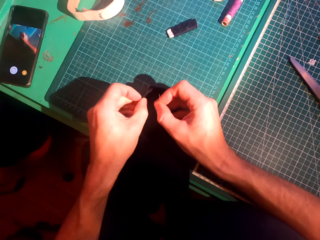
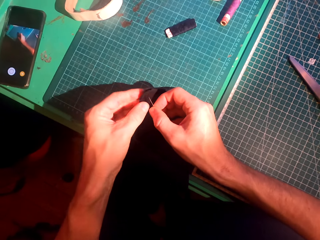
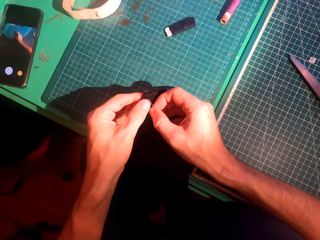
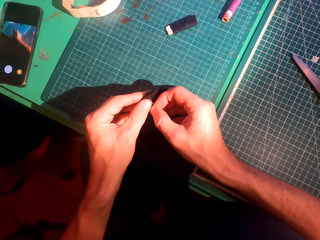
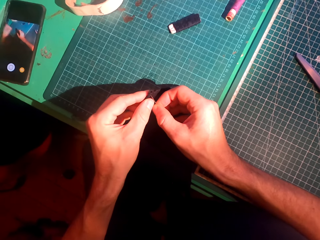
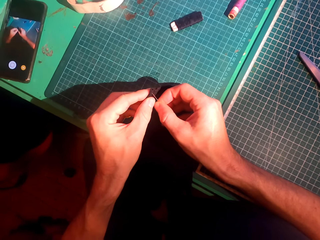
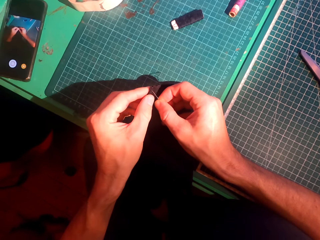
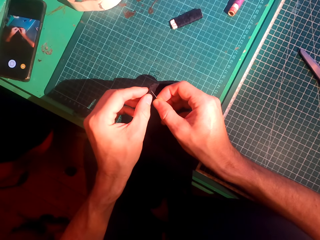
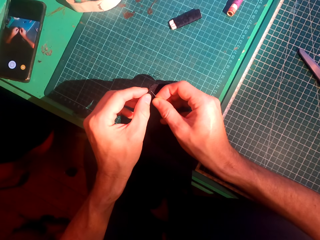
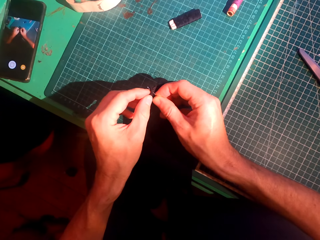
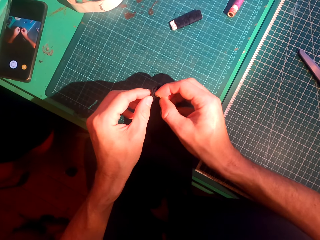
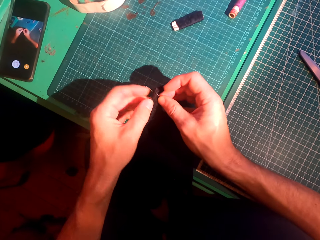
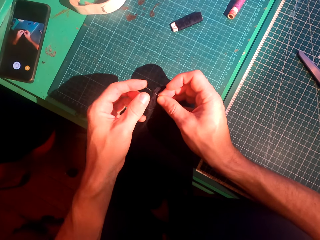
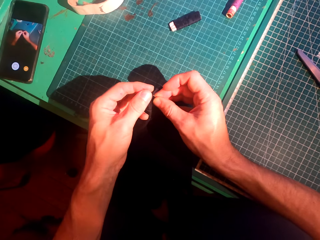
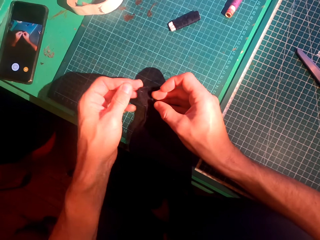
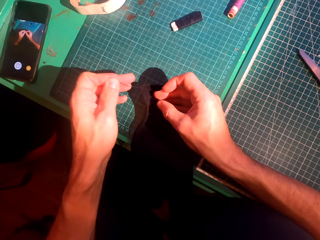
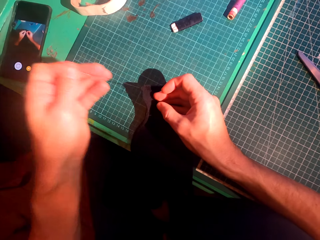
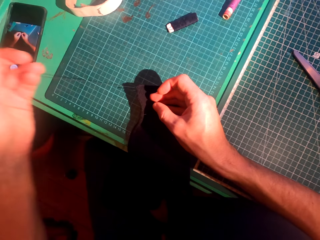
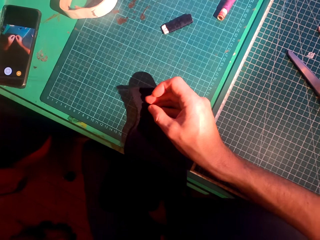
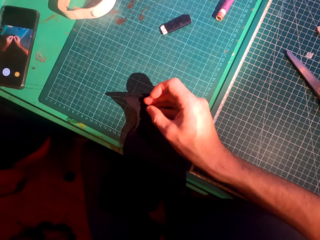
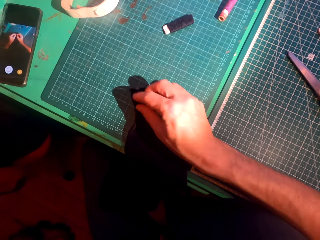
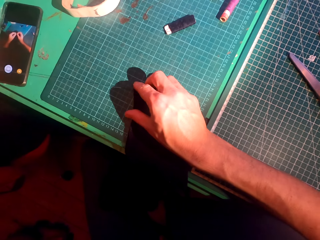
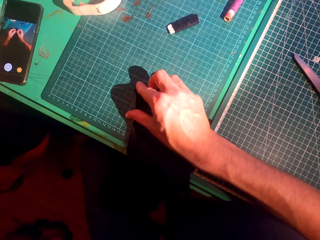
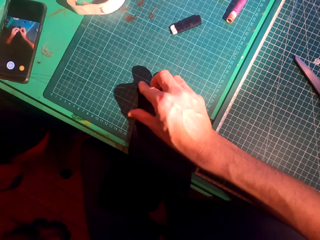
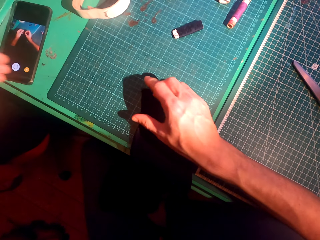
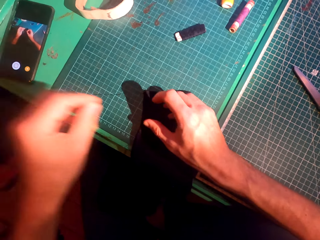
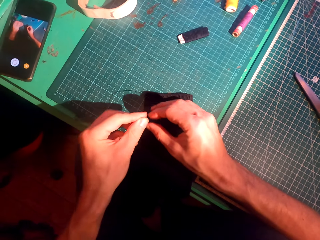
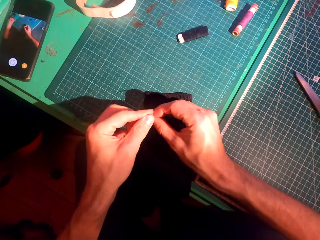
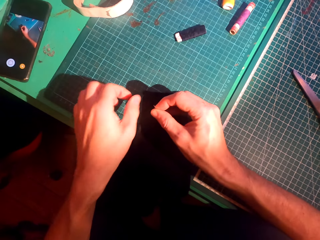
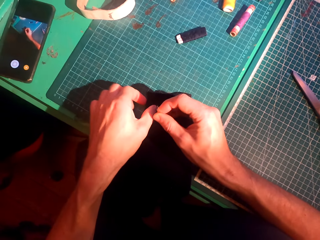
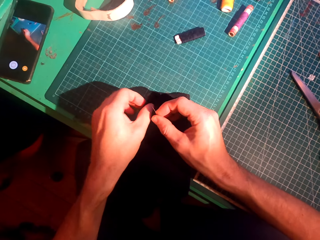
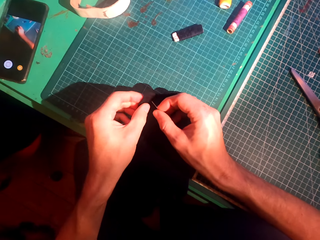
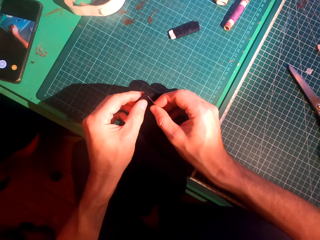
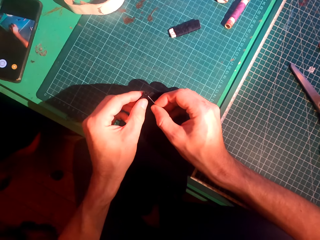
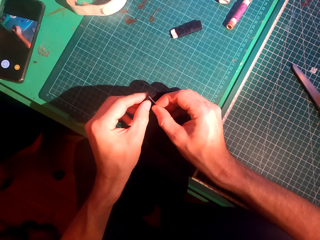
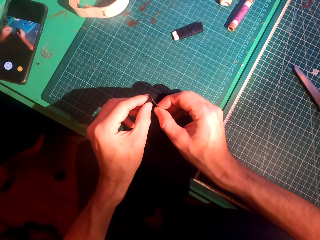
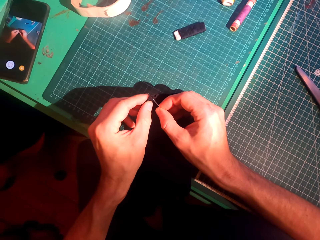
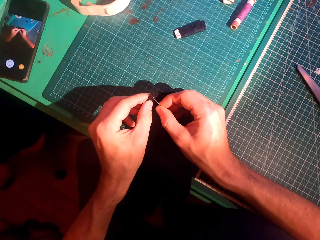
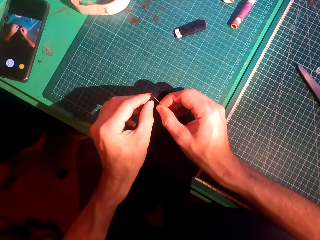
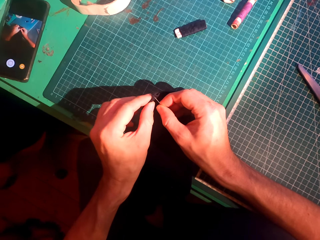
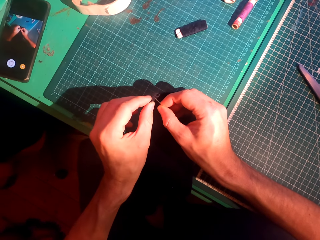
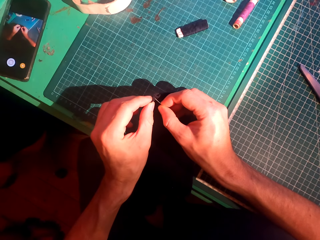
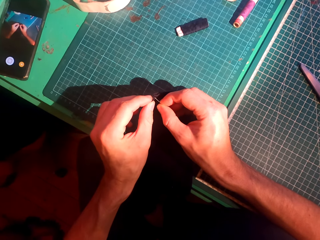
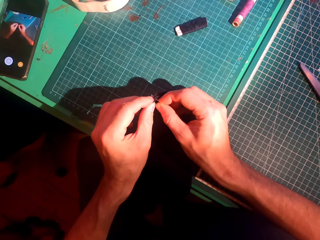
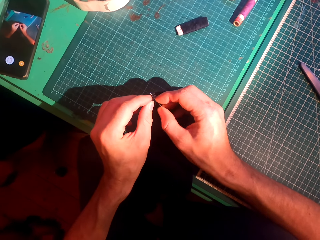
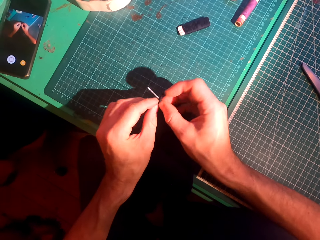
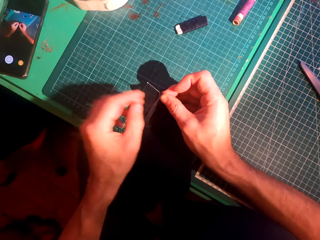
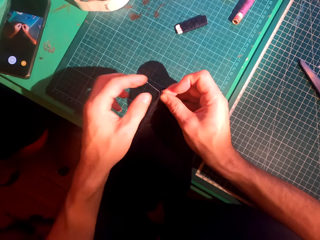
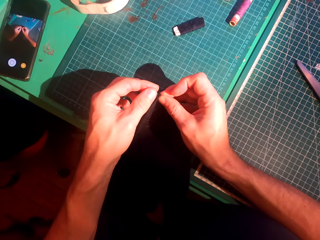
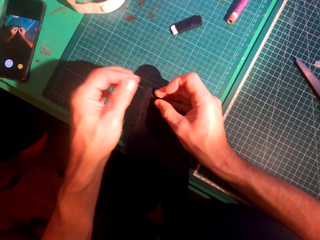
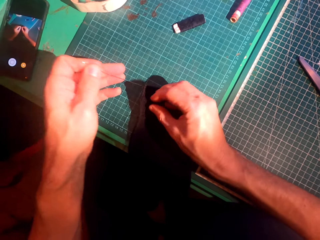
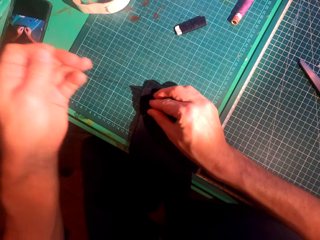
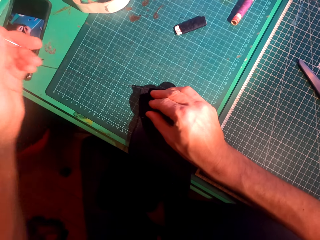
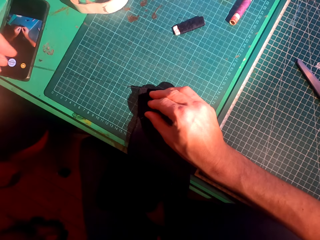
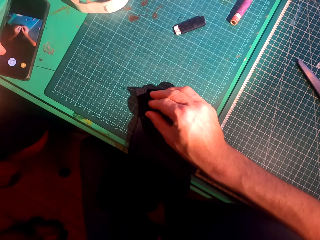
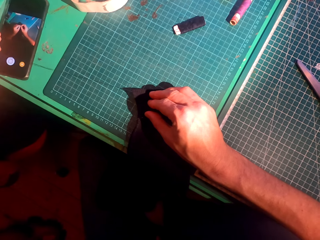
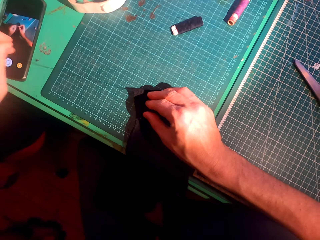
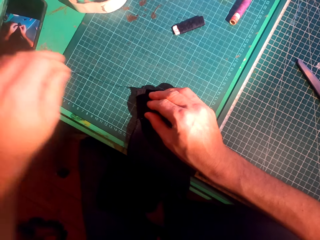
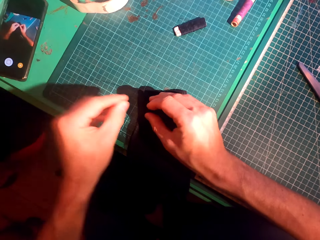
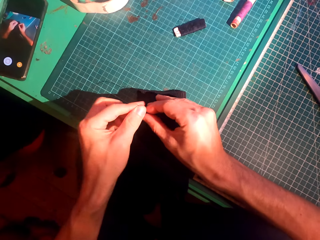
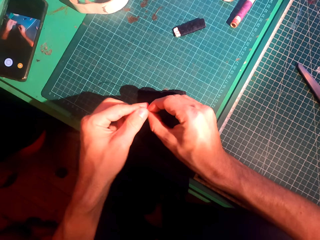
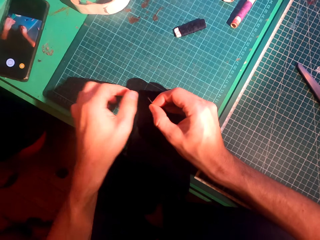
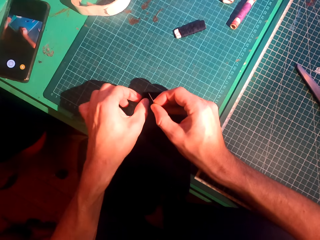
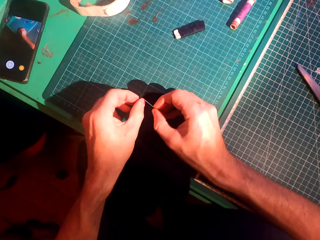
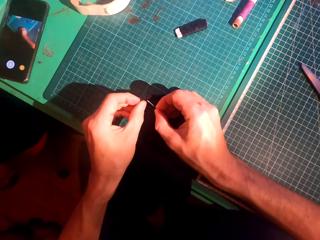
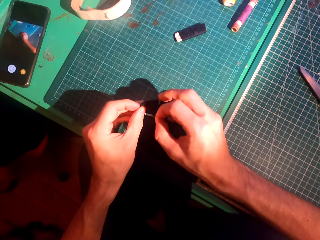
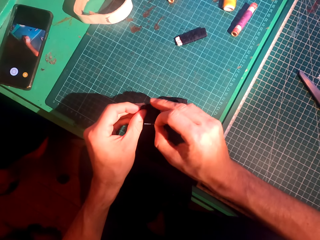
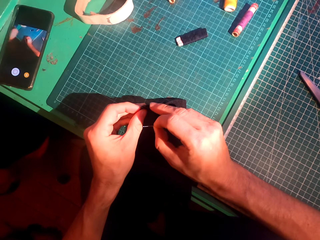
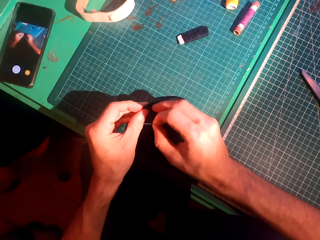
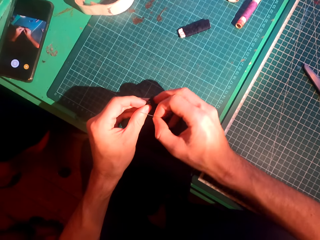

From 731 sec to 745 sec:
The camera wearer inserts a needle in a sweater. They straighten a thread. They insert the needle in the sweater. They straighten the thread.

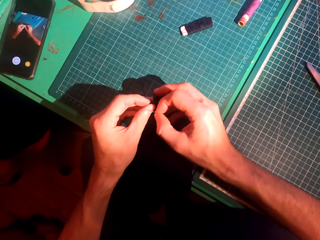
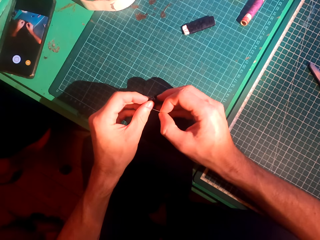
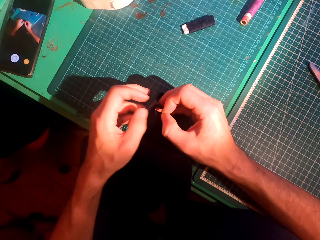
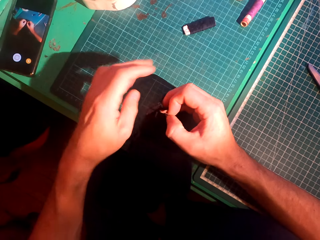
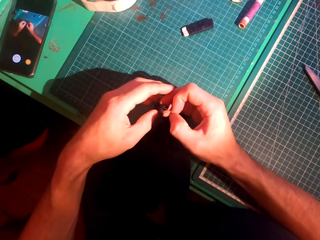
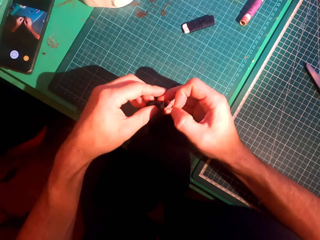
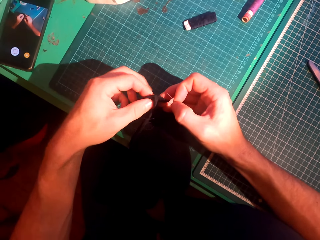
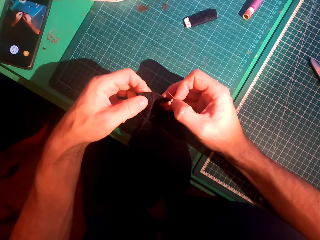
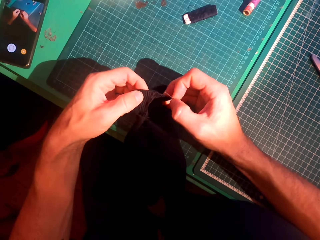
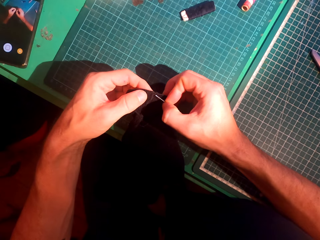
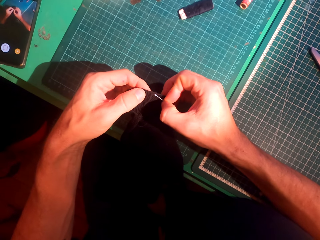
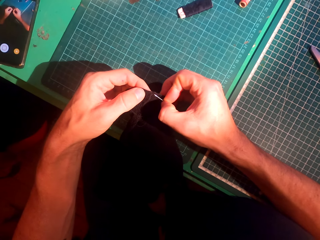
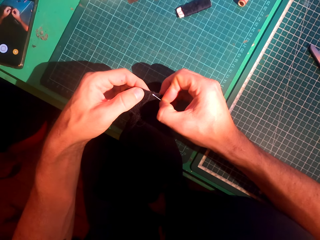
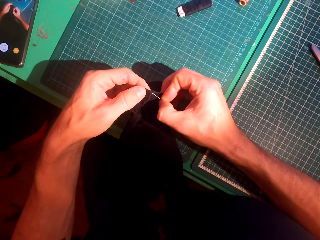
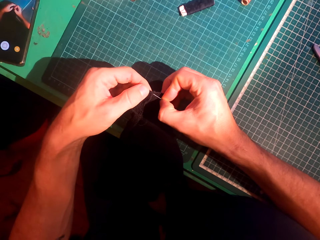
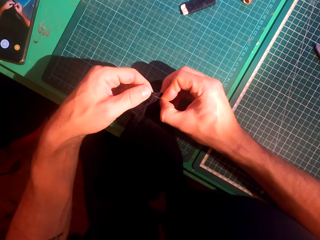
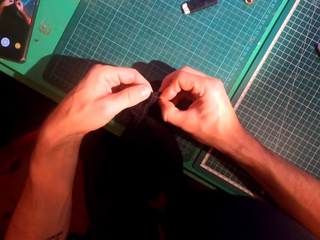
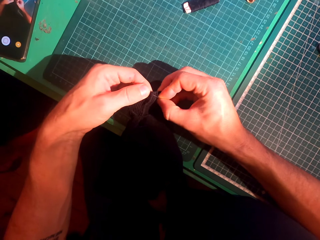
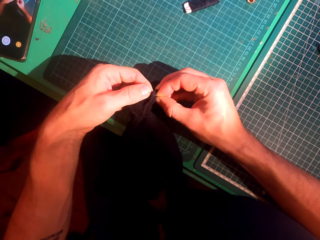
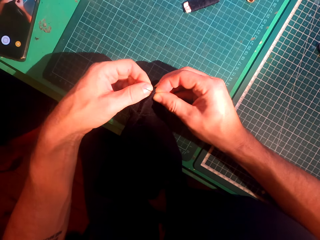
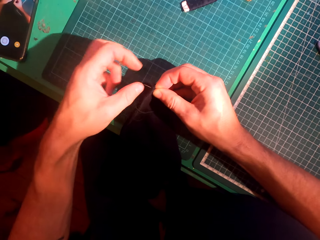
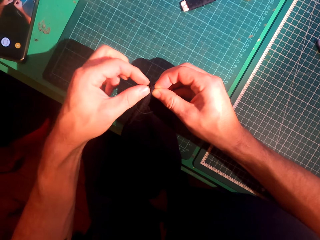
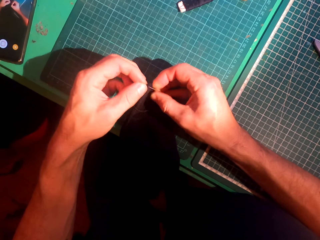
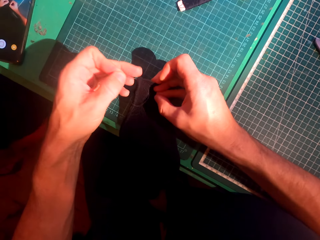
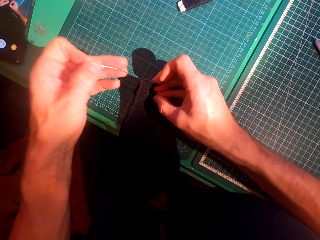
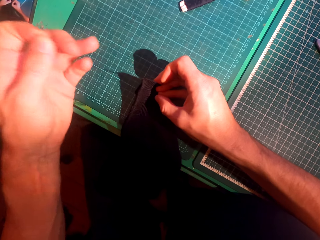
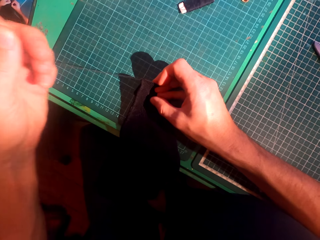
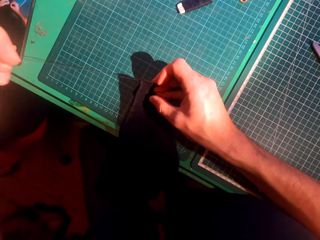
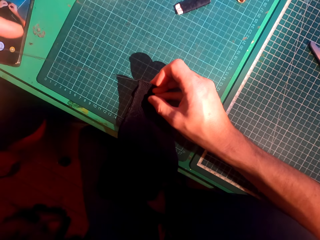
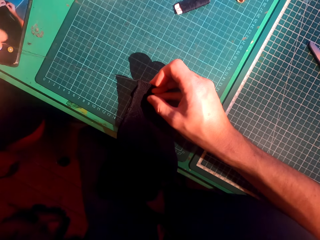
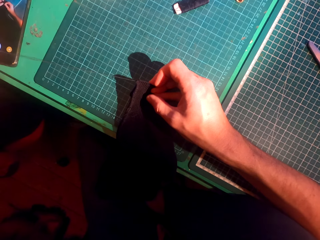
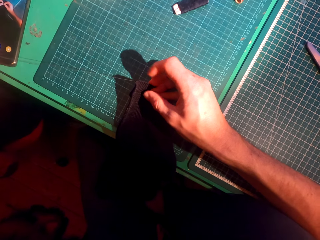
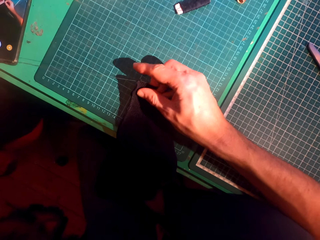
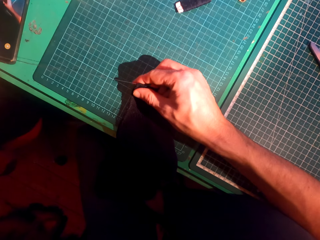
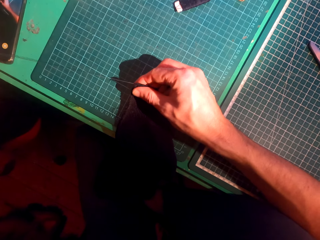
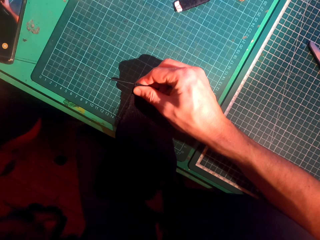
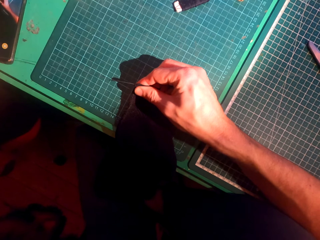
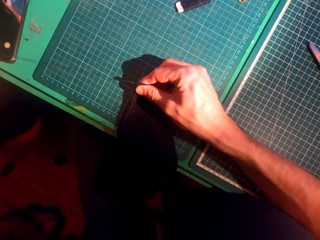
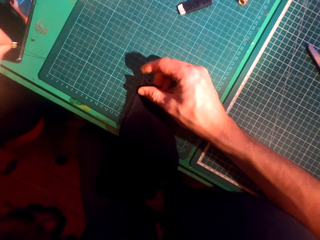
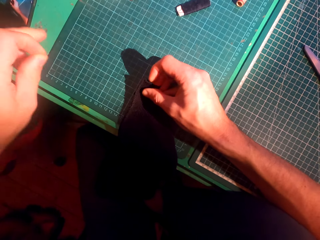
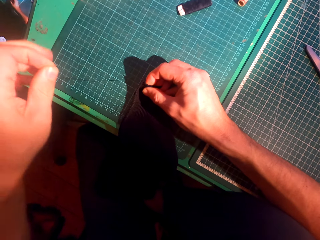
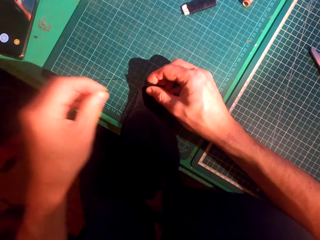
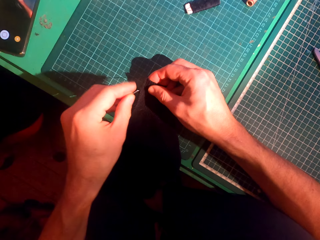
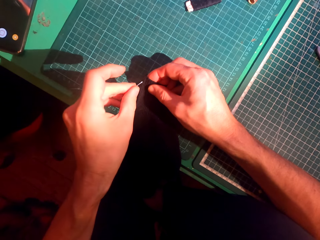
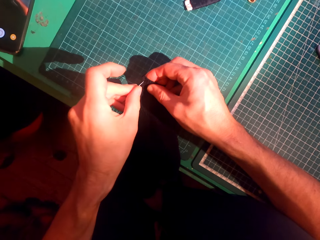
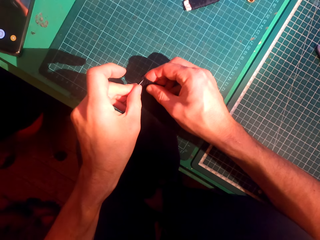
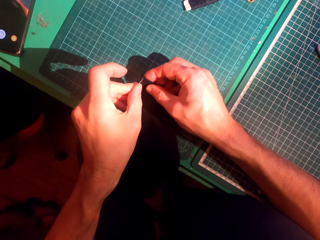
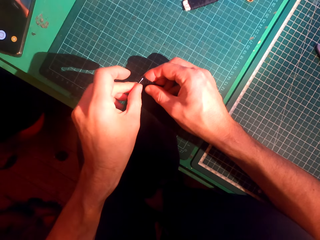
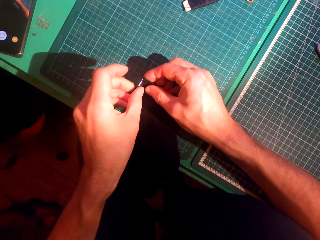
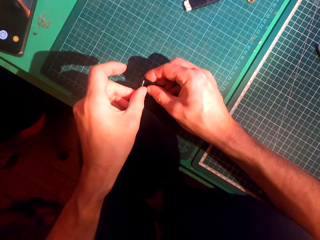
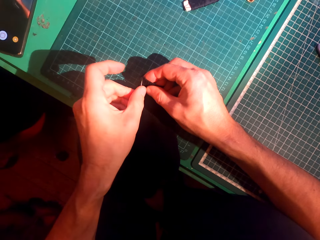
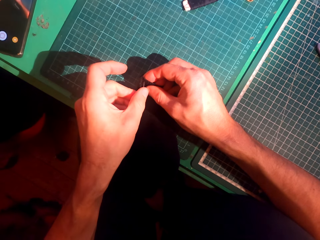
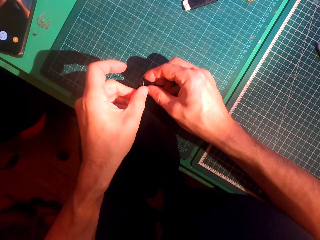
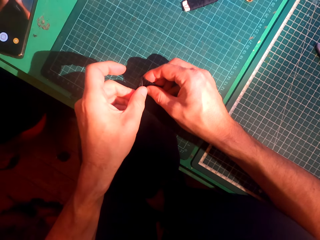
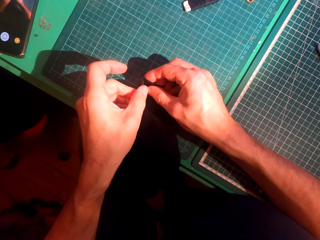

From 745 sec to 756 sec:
The camera wearer inserts a needle in a sweater. They straighten a thread. They insert the needle in the sweater.
